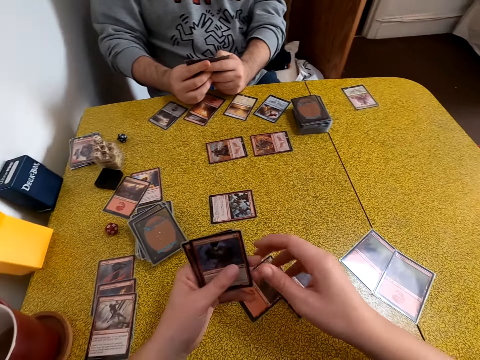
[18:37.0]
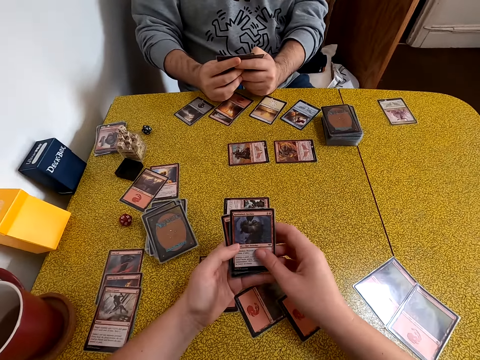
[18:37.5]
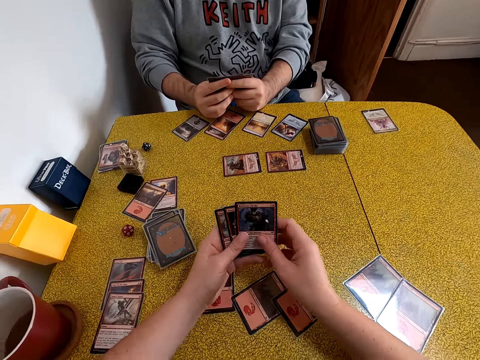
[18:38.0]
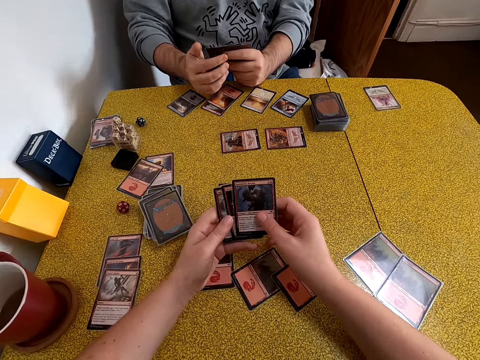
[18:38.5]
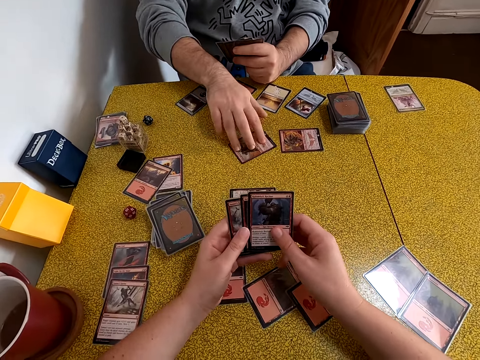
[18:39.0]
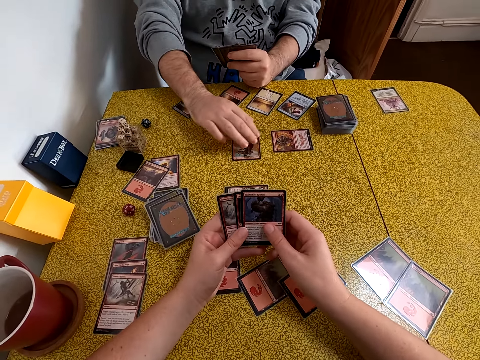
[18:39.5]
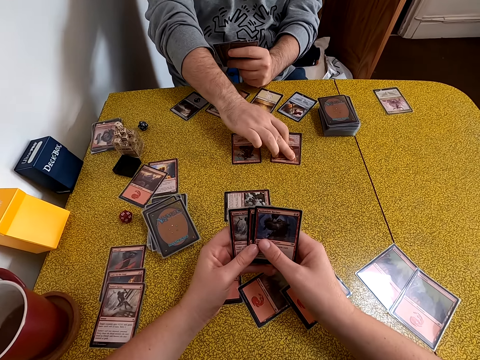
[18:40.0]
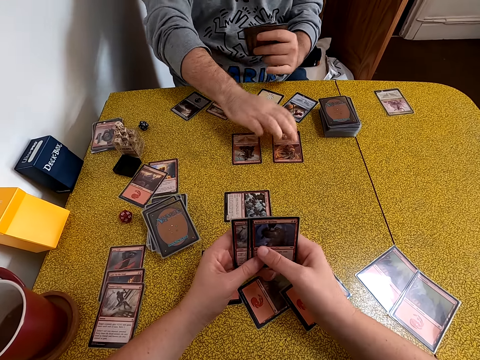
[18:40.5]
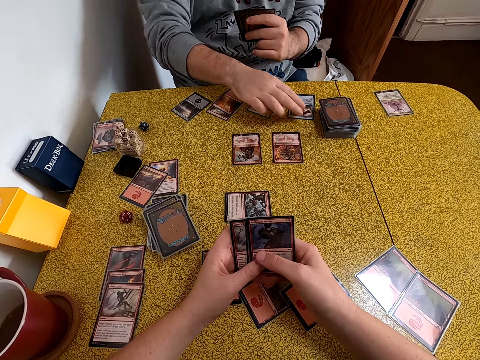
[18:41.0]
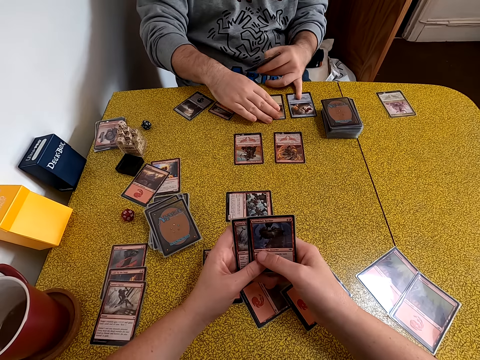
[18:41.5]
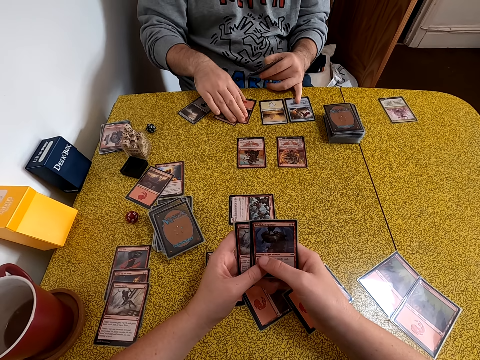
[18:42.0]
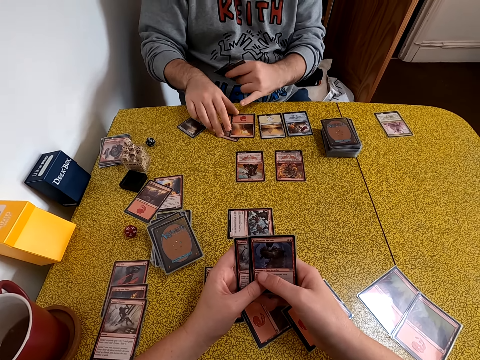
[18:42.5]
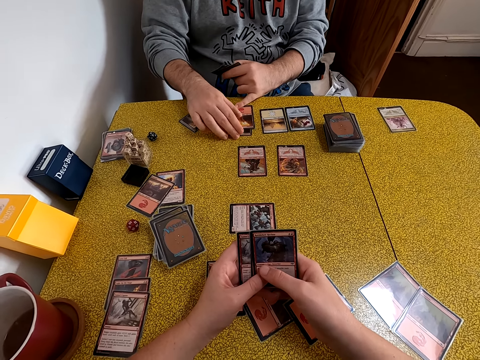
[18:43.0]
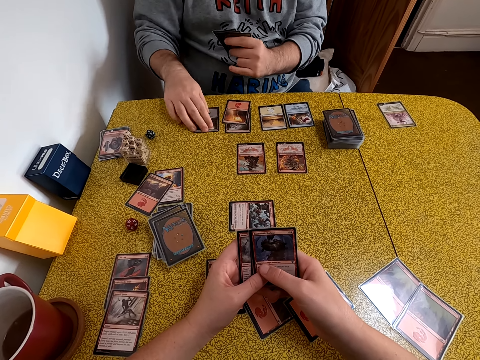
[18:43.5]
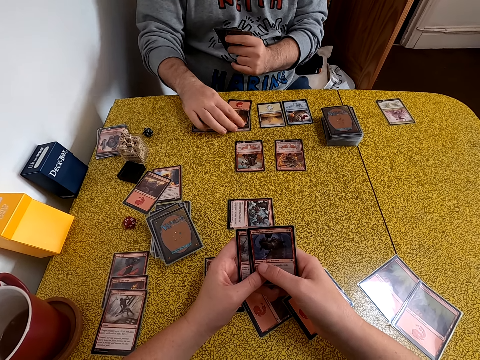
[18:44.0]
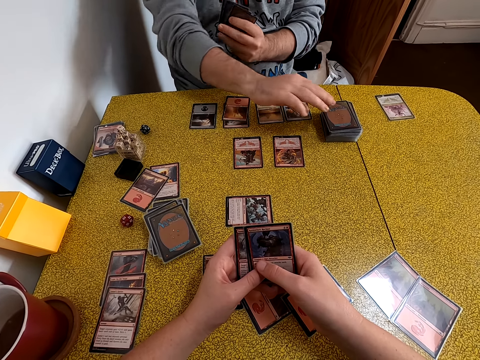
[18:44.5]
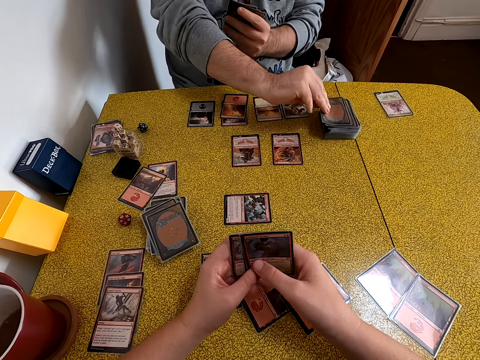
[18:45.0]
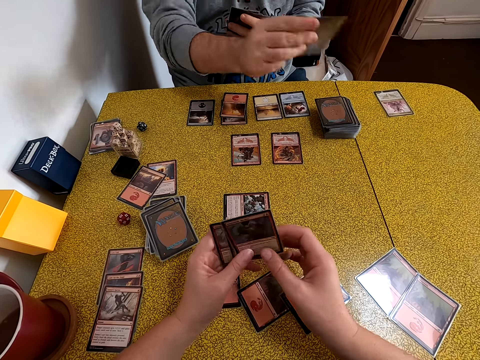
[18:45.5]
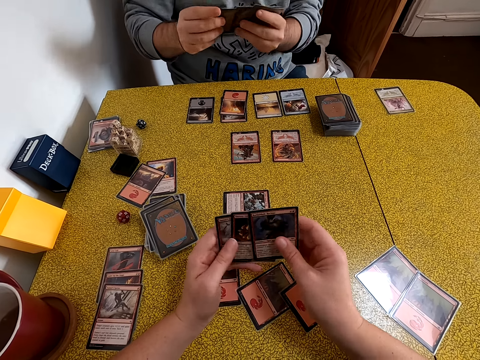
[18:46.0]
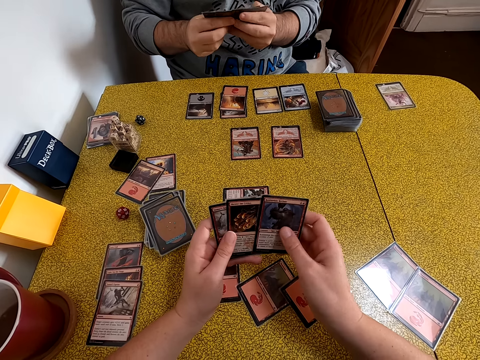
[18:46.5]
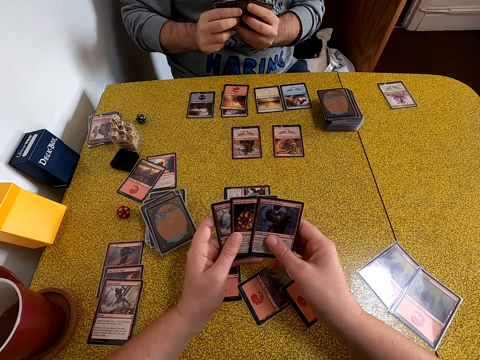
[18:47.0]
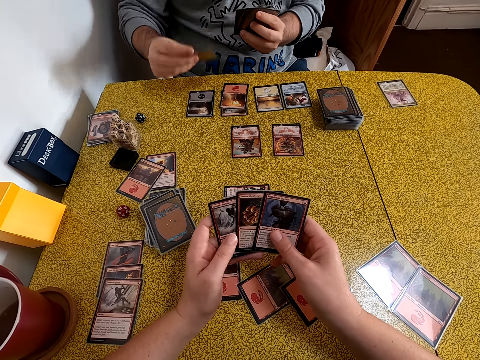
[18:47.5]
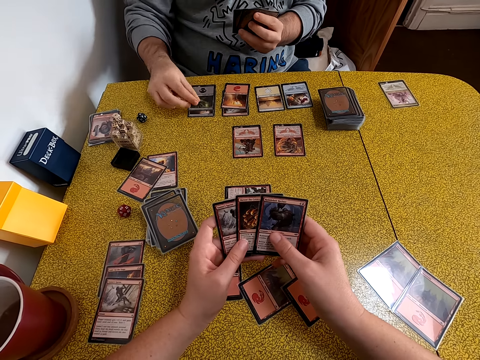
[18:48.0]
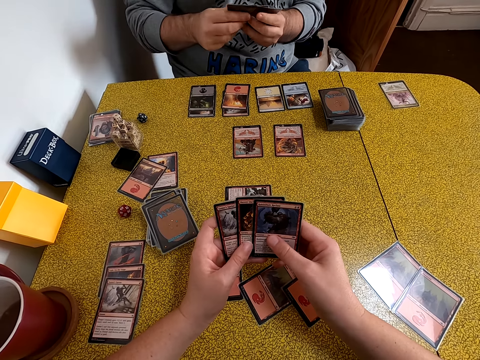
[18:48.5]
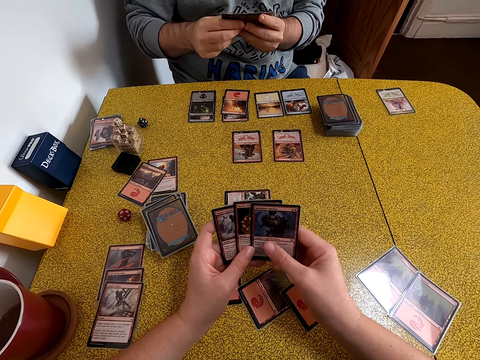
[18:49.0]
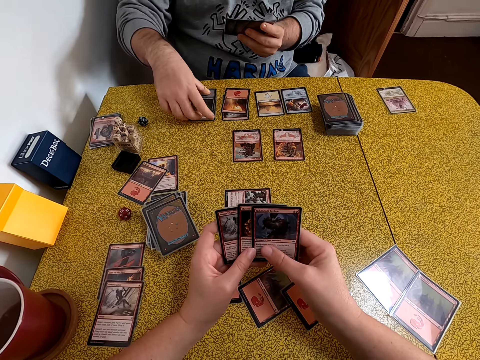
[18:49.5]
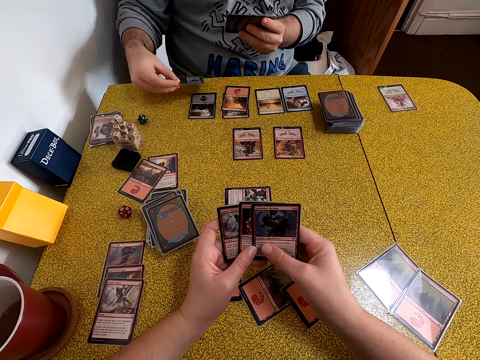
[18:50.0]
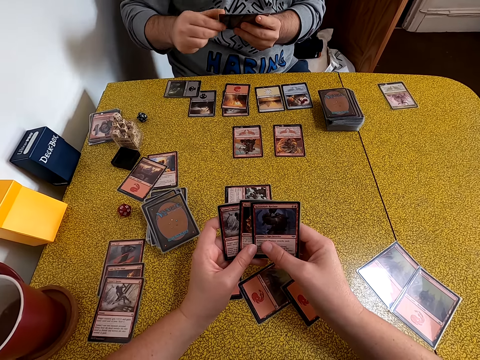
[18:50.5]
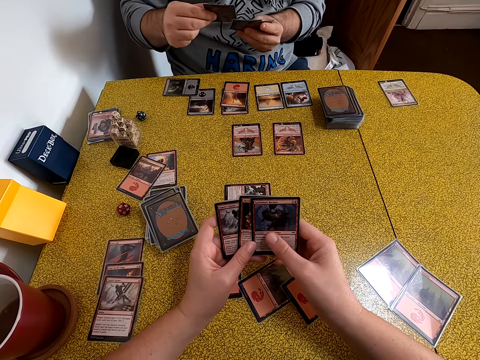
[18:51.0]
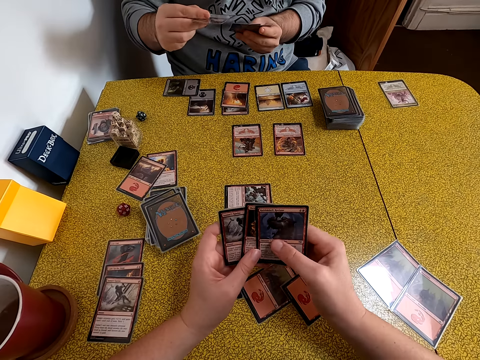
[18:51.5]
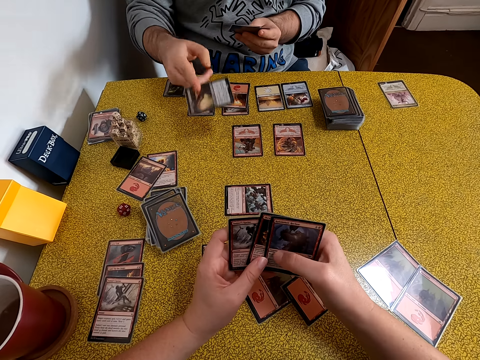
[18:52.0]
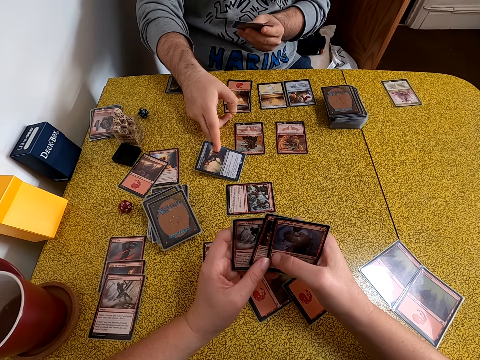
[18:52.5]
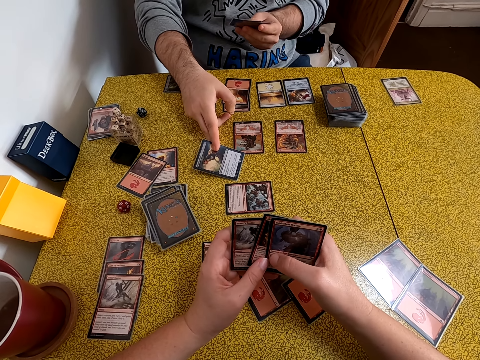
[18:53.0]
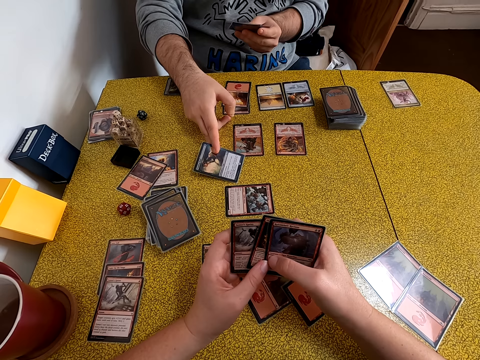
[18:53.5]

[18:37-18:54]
The camera wearer arranges playing cards on the hands. The man moves a playing card on the table. The camera wearer arranges playing cards on the table. The man arranges playing cards on the table. The man takes a playing card on the table. The camera wearer arranges playing cards. The man arranges playing cards. The man puts a playing card on the table and arranges playing cards on the table. The camera wearer arranges playing cards on the table. The man moves a playing card on the table. The man drops a card. The man takes a playing card. The man puts the playing card on the table.
